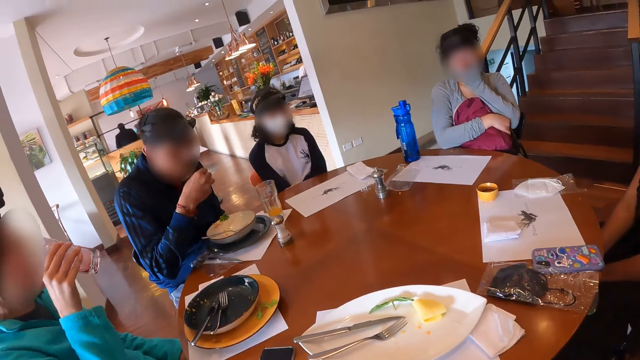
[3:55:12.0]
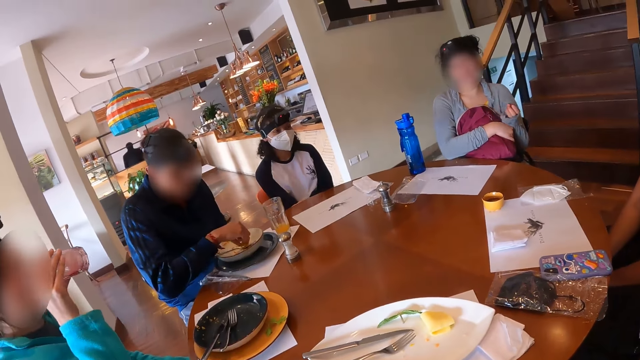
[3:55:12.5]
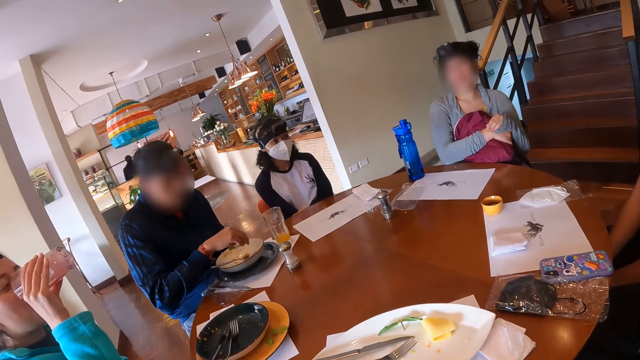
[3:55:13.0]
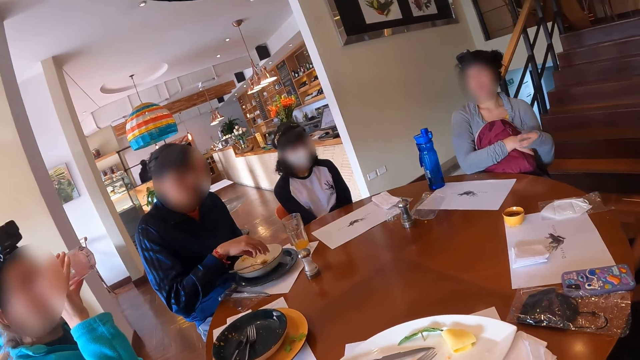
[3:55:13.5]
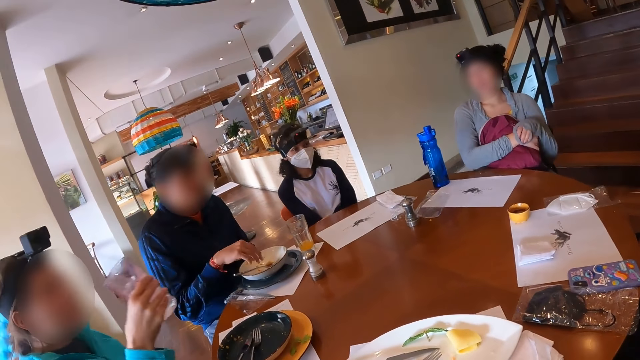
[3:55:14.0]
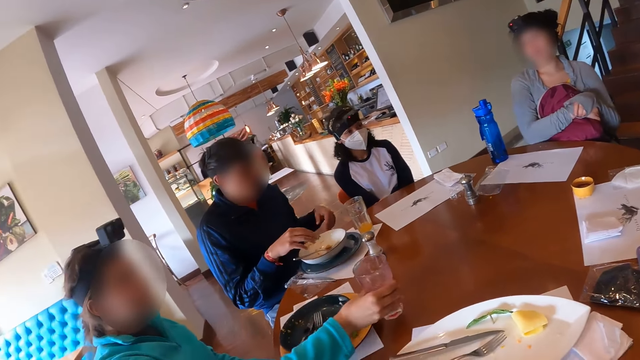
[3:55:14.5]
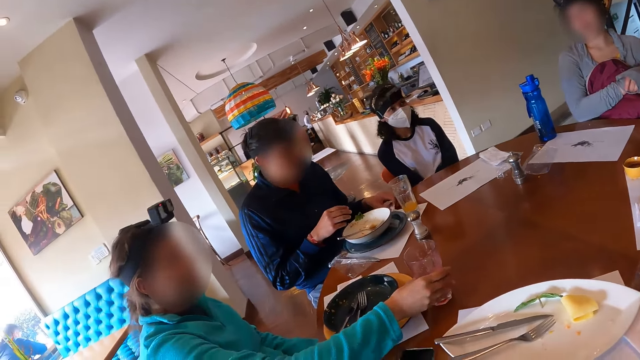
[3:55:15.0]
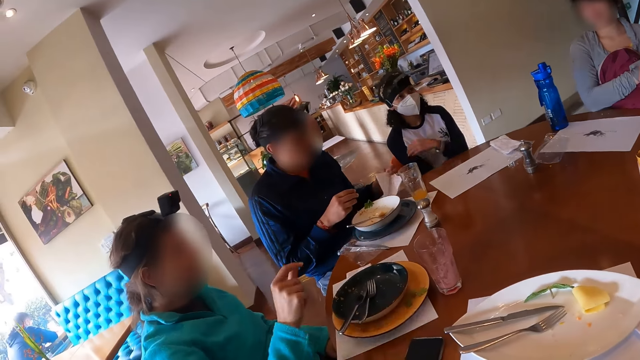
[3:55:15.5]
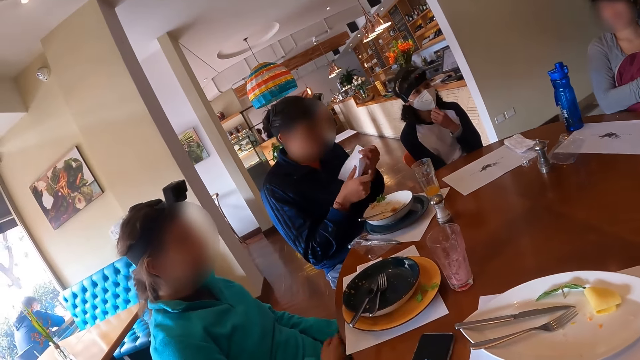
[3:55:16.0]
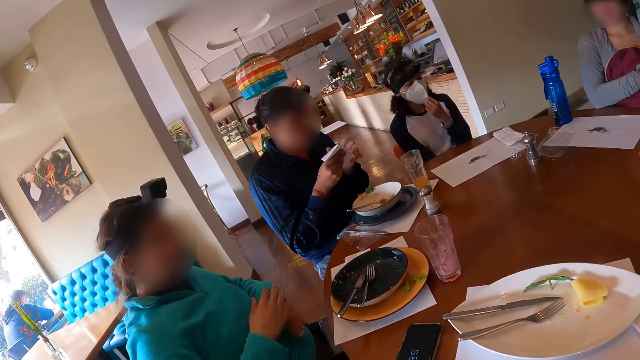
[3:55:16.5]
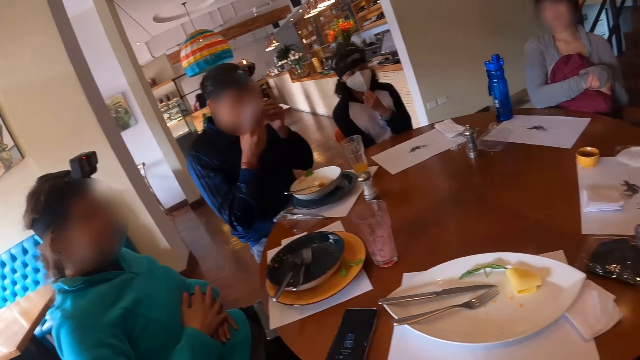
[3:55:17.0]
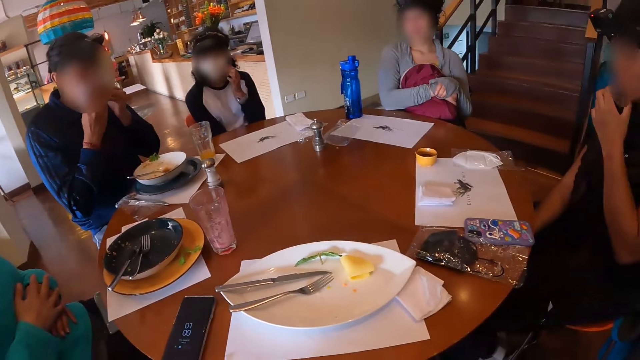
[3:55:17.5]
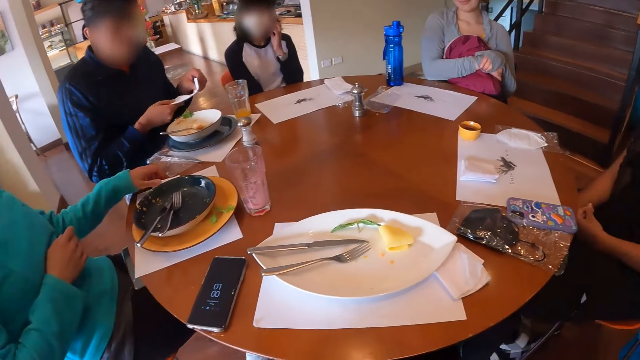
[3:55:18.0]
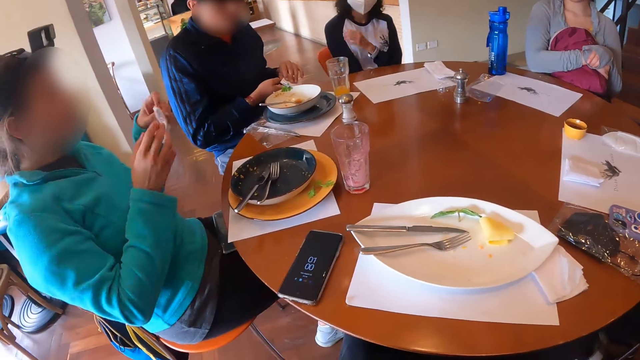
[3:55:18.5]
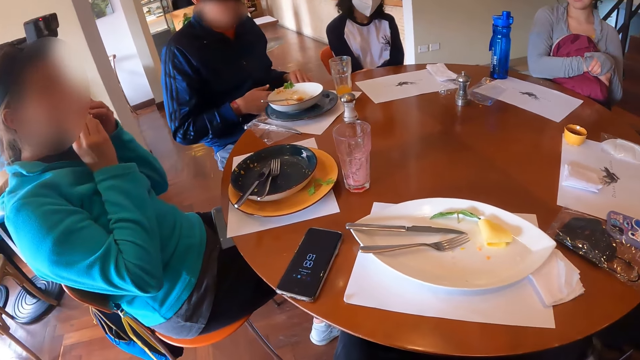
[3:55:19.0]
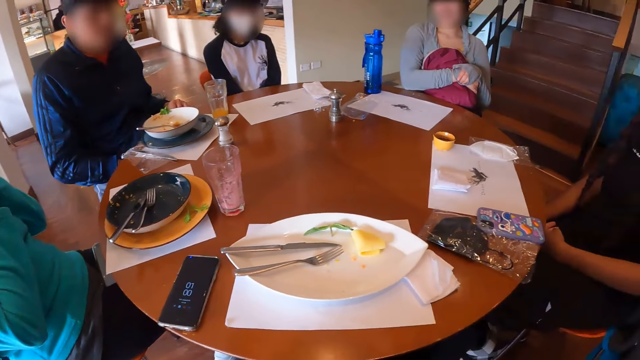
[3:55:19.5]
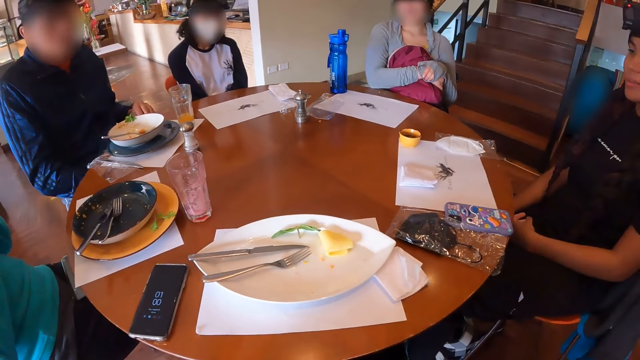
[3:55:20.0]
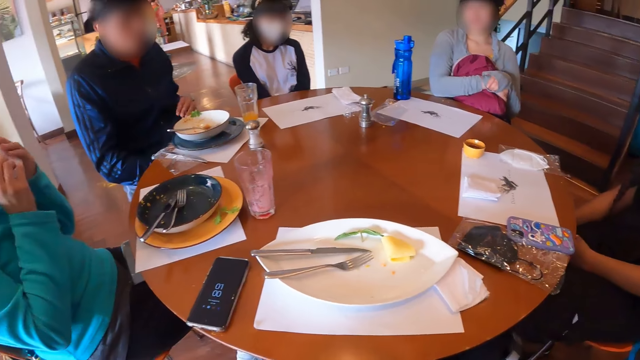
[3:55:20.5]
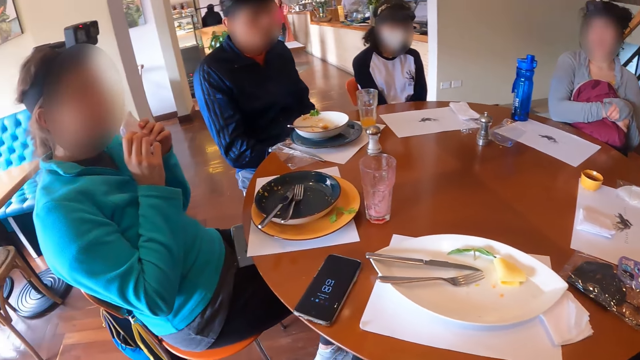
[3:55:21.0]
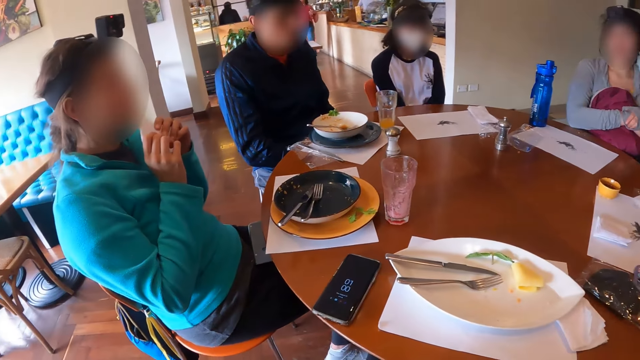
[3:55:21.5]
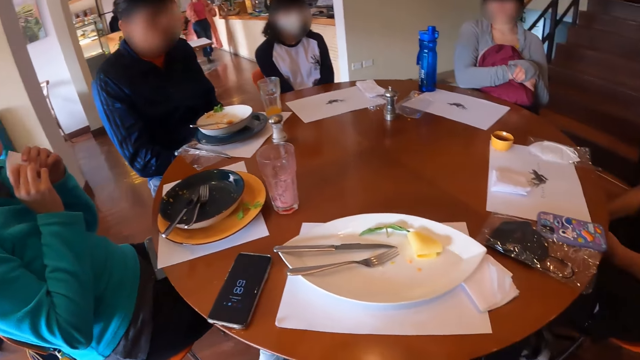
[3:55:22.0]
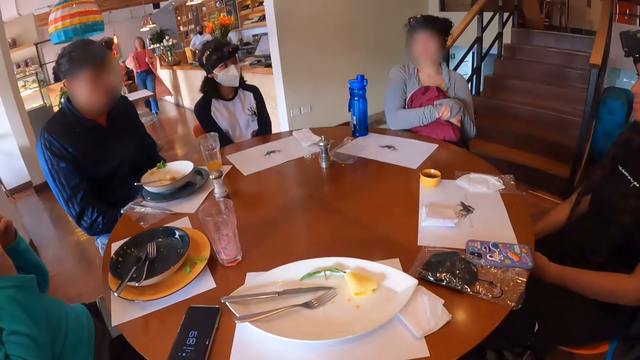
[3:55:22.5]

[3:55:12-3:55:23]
A woman drinks from the glass cup in her right hand. A man drops the cracker in his right hand into the bowl on the plate on the table mat on the table. He drops some cracker crumbs in his right hand into the bowl on the plate on the table mat on the table. The woman puts the glass cup in her right hand on the table. The man eats the food. He takes a serviette from the table with his left hand. Another woman adjusts the nose mask on her face with her left hand. The man holds the serviette with both hands. The first woman clasps her hands on her stomach. The man wipes his mouth with the serviette in his hands. A third woman touches her face with her left hand. The man folds the serviette in his hands. The first woman takes the serviette from the table with her left hand and holds the serviette with both hands. The man drops the serviette on the table with his left hand. The second woman holds her right arm with her left hand. The first woman wipes her mouth with the serviette in her hands. The man places his right hand on his legs and places his left hand on his legs.

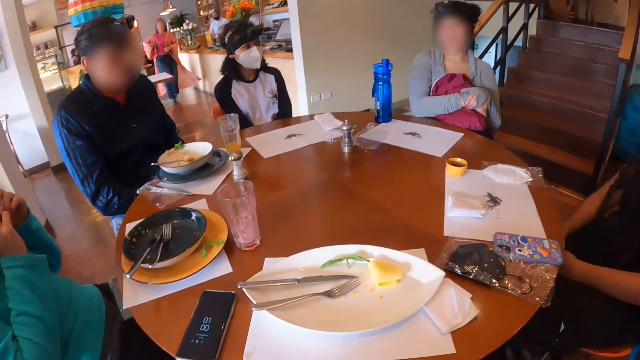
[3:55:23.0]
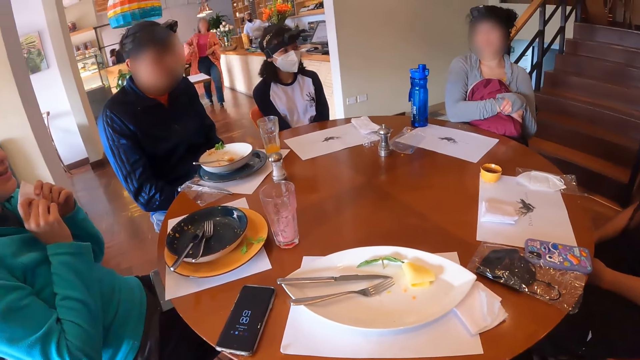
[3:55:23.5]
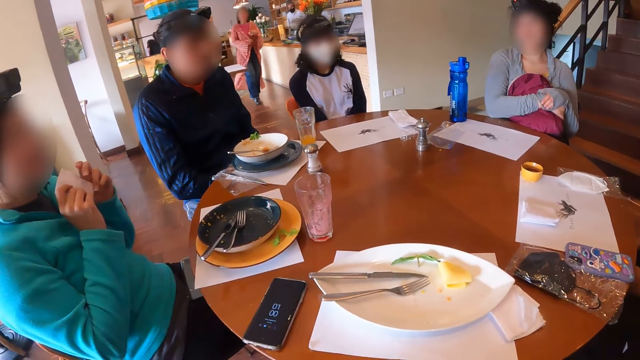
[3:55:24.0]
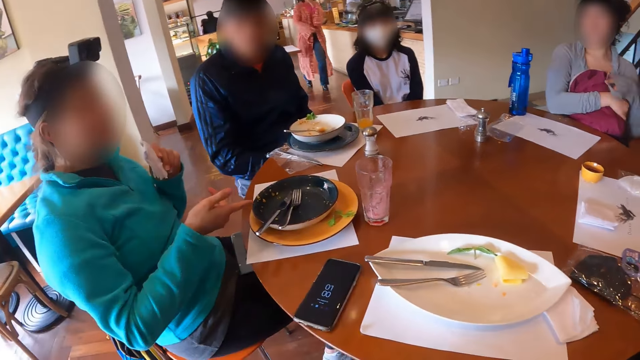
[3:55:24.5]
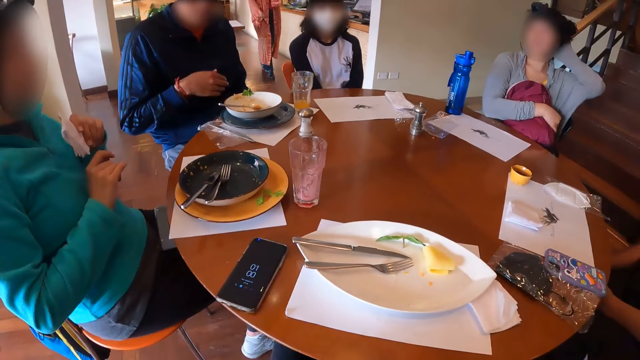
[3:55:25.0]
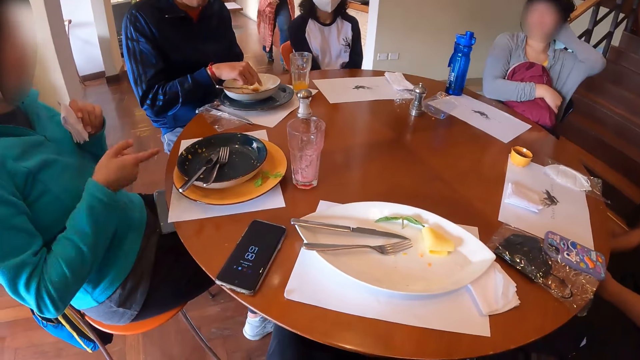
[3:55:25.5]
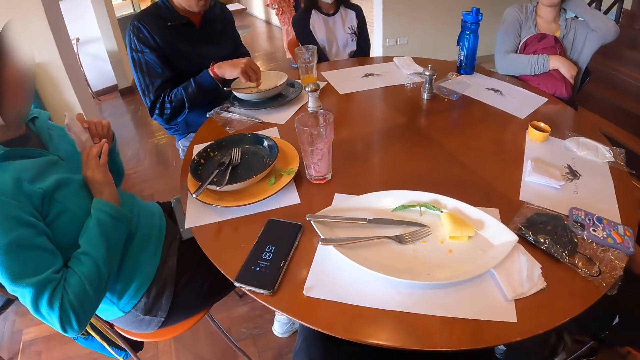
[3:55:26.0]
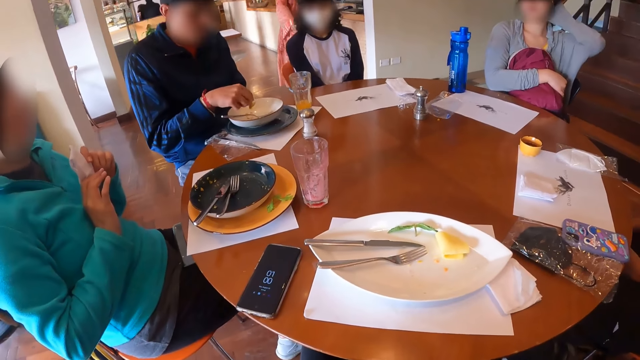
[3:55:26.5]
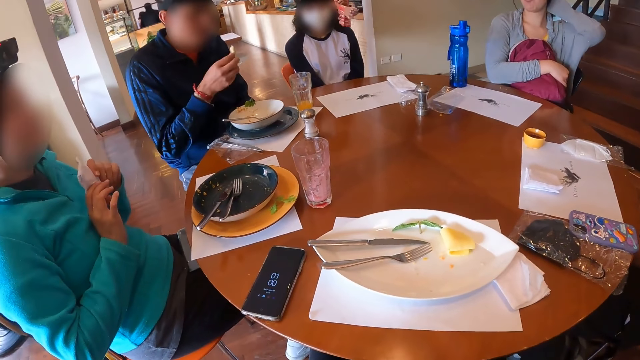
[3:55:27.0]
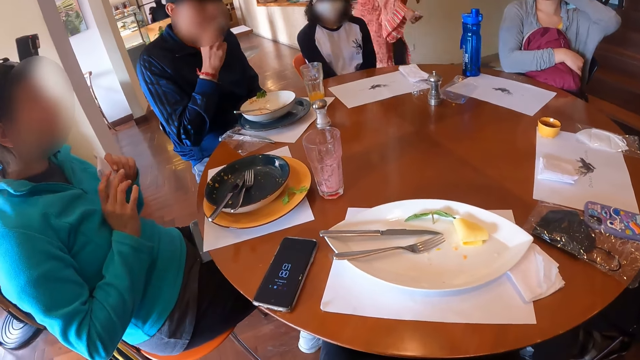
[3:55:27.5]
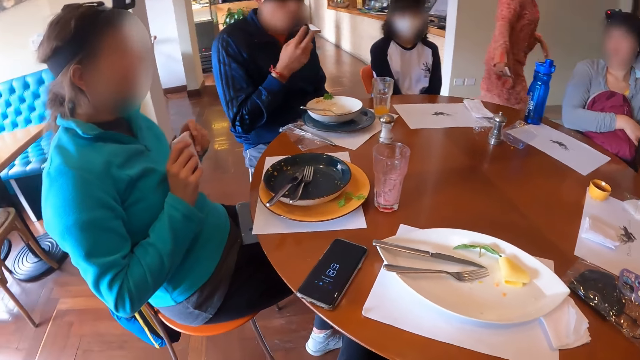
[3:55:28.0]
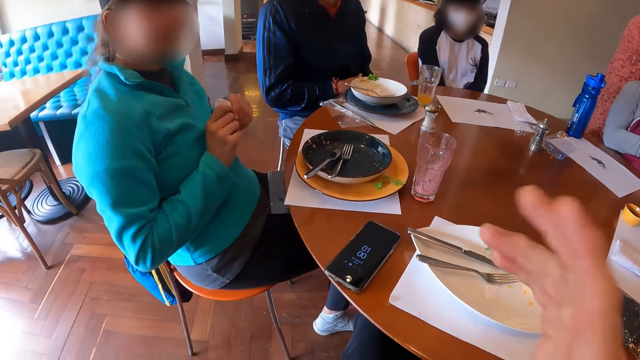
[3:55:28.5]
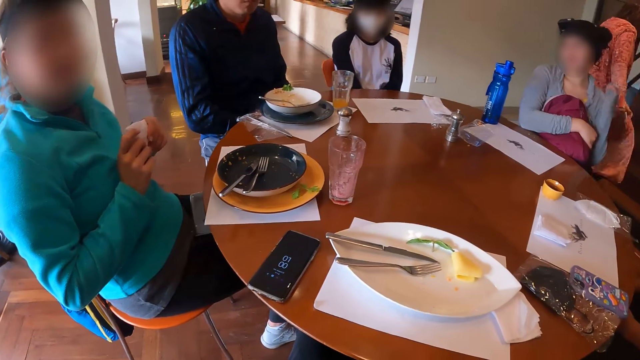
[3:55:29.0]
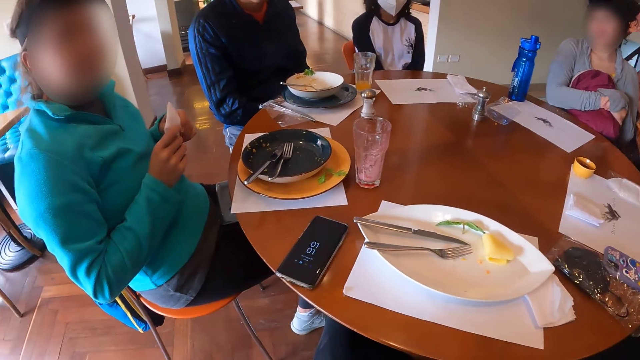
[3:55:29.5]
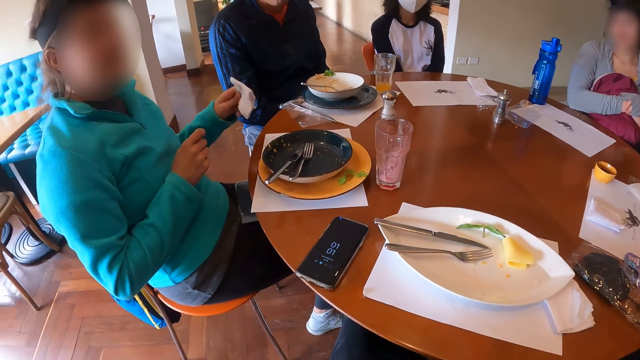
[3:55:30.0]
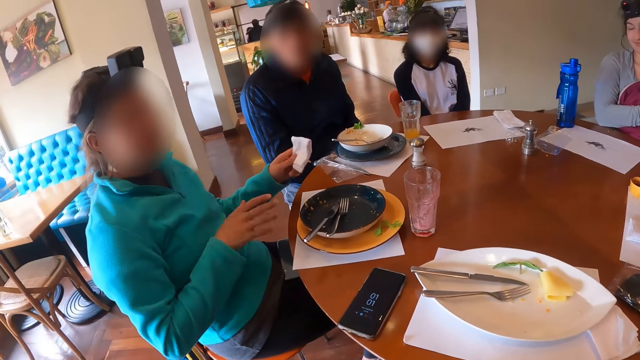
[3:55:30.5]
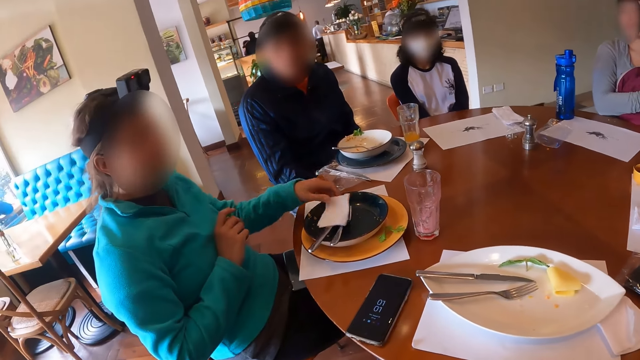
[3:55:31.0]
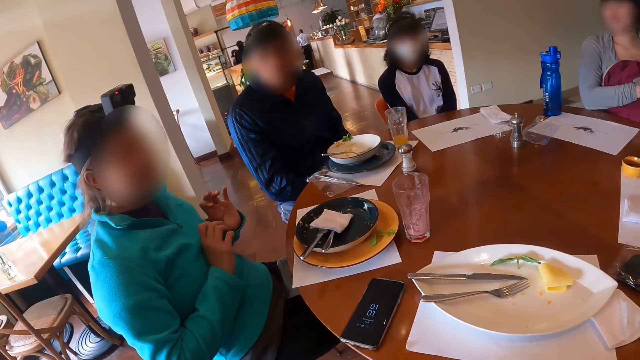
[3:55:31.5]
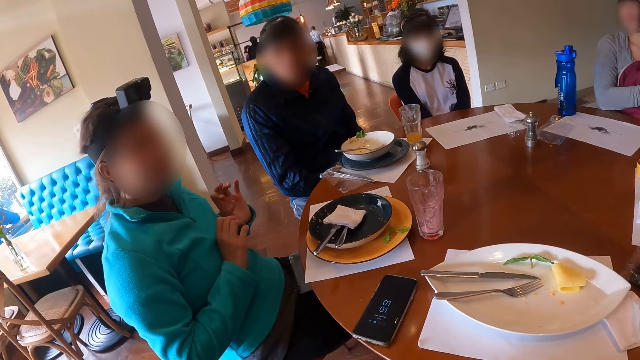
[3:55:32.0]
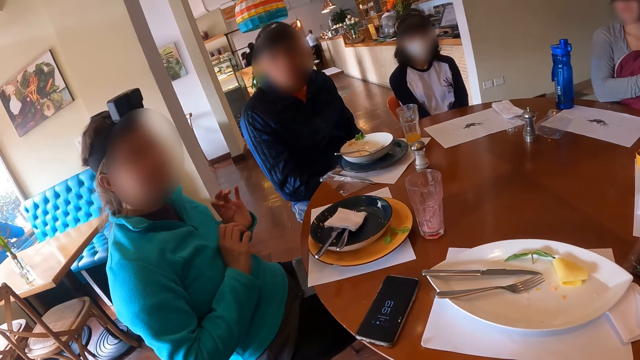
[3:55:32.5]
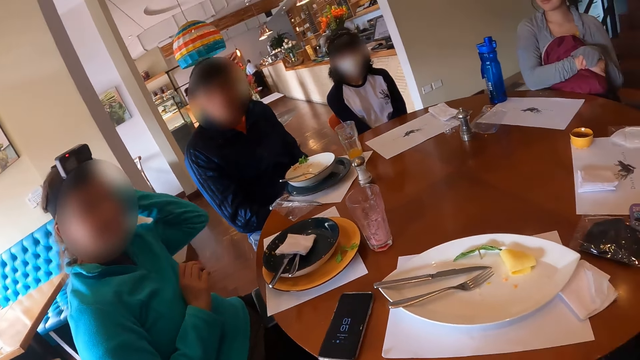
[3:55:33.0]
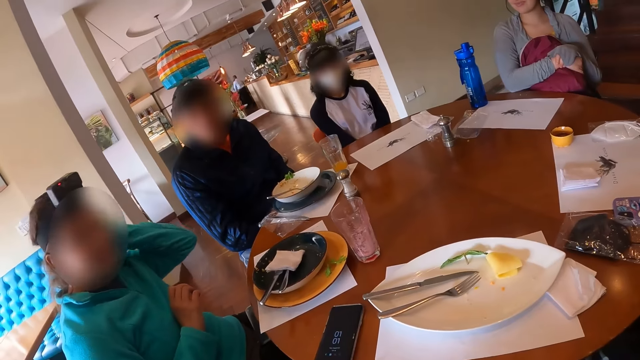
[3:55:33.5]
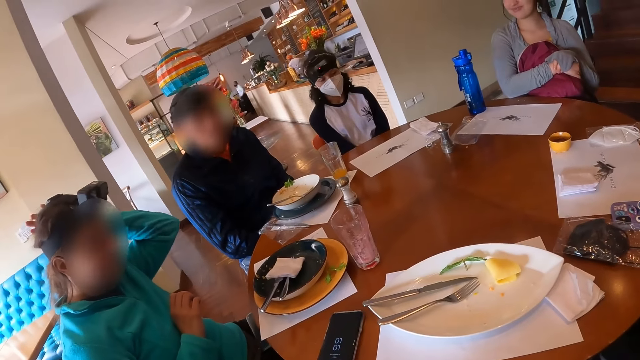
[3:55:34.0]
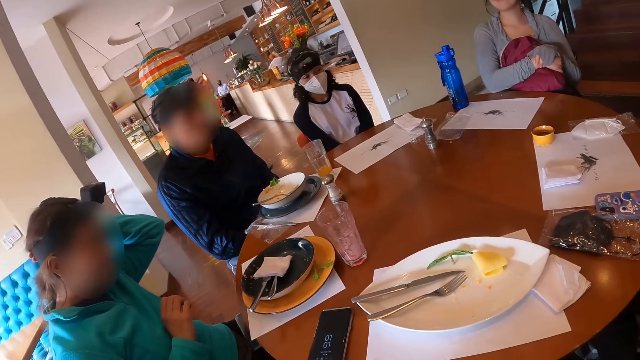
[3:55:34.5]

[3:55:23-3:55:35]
The woman holds the serviette with her left hand. Another woman touches her hair with her left hand. A man takes the cracker from the bowl on the plate on the table mat on the table with his right hand. He eats the cracker in his right hand. The first woman holds the serviette with both hands. The man places his left hand on his legs. The first woman drops the serviette in her left hand on the bowl on the plate on the table mat on the table. She fiddles with her hair with her left hand.
